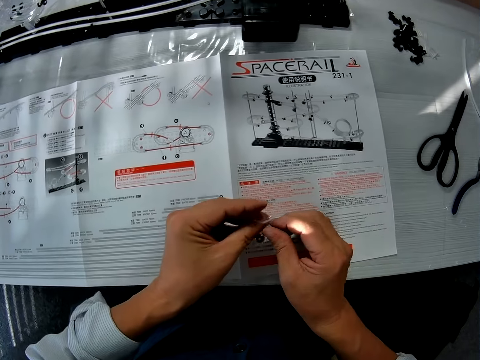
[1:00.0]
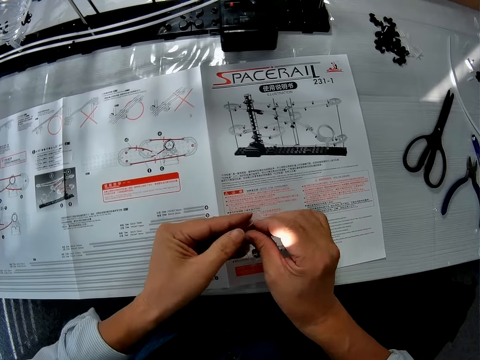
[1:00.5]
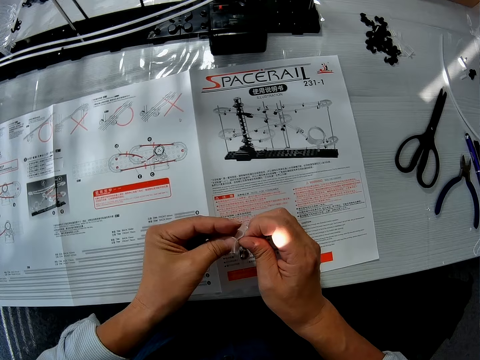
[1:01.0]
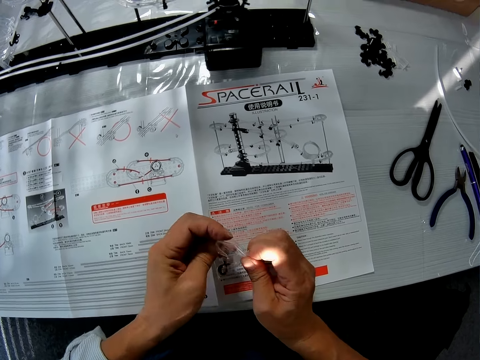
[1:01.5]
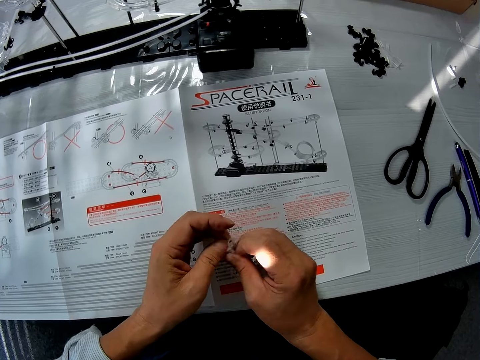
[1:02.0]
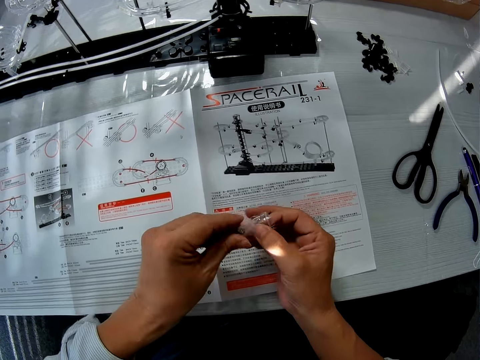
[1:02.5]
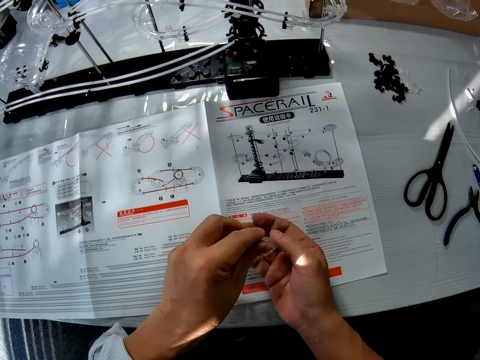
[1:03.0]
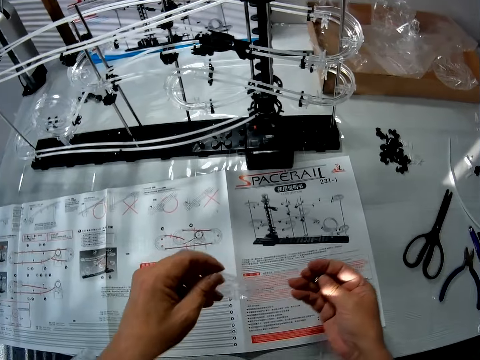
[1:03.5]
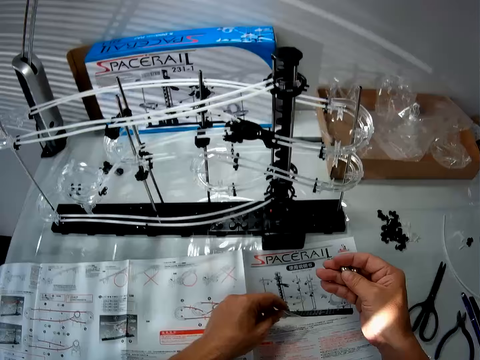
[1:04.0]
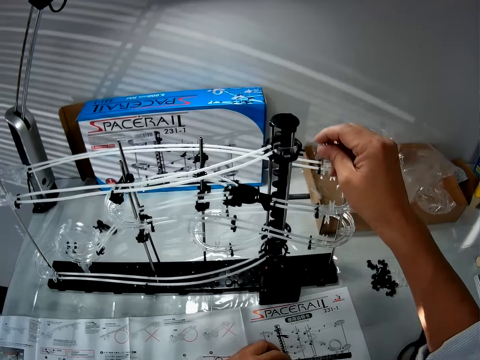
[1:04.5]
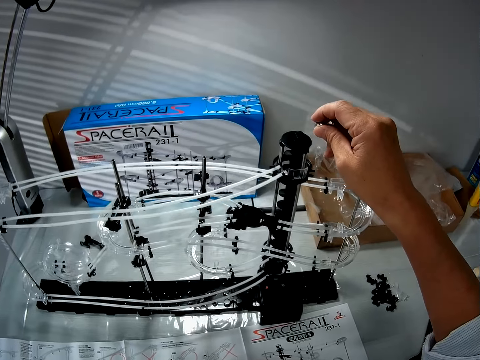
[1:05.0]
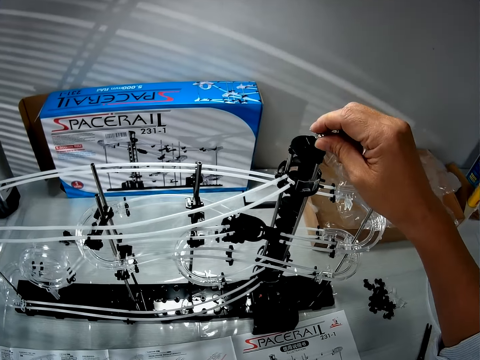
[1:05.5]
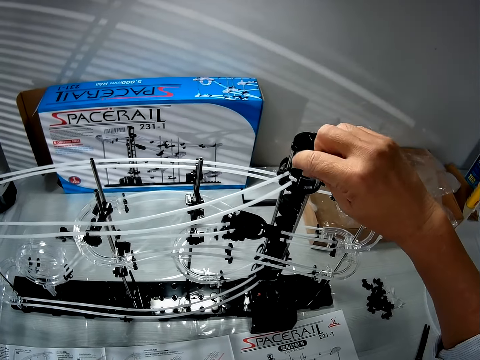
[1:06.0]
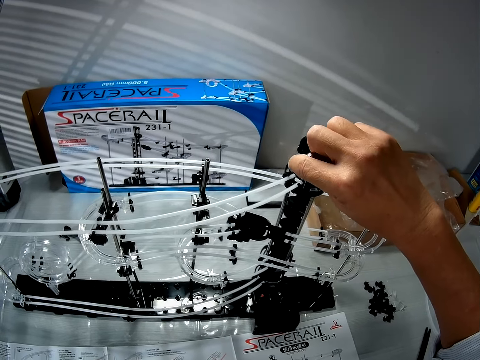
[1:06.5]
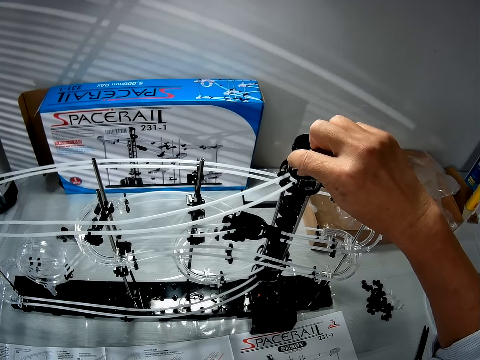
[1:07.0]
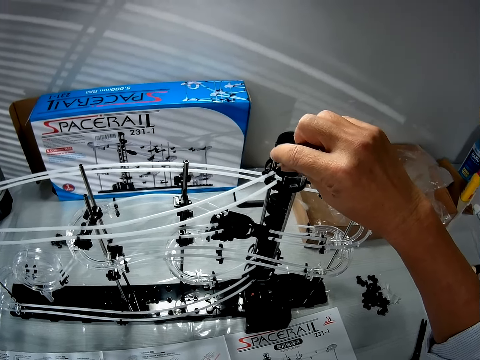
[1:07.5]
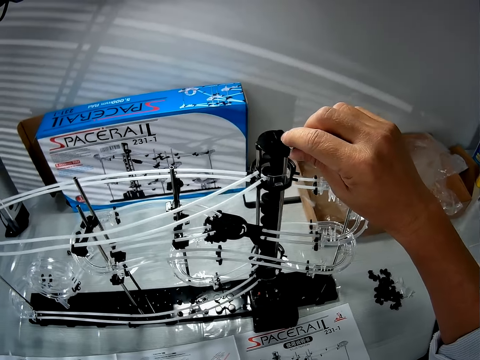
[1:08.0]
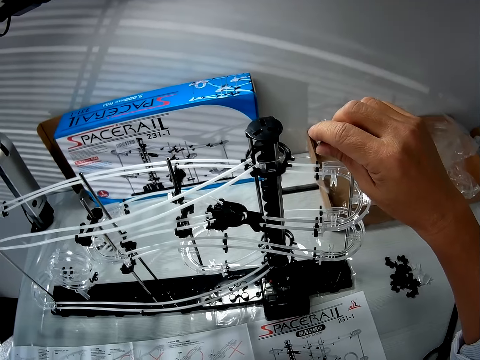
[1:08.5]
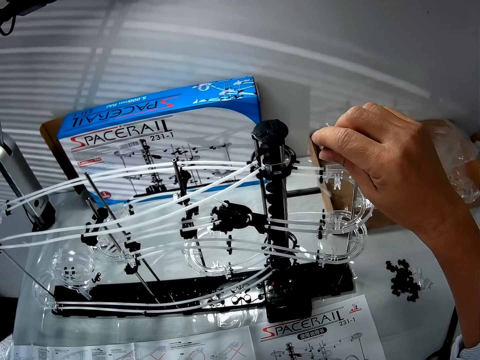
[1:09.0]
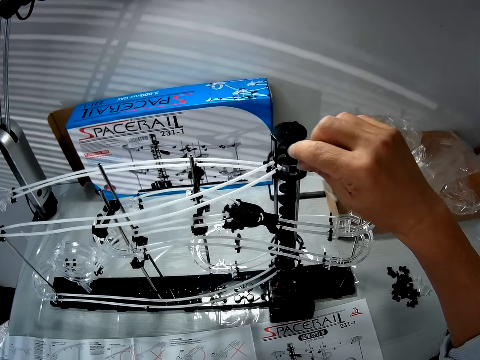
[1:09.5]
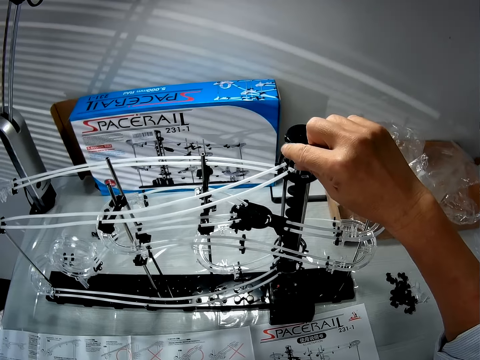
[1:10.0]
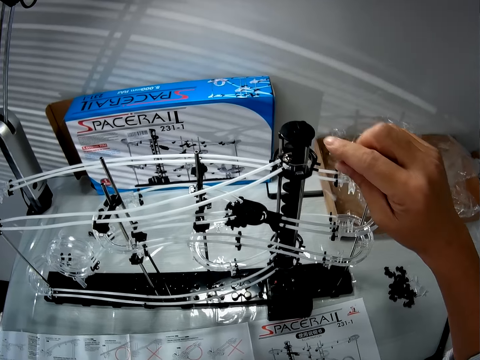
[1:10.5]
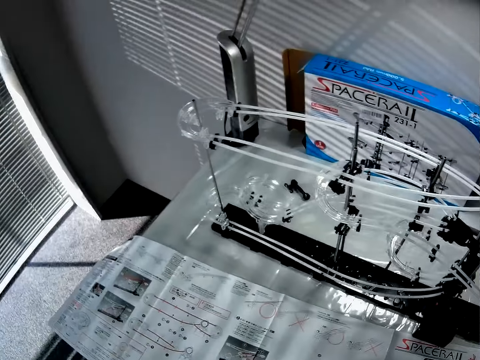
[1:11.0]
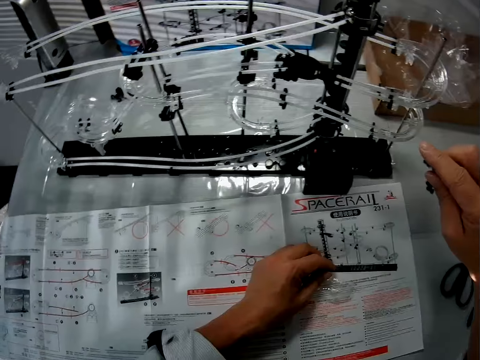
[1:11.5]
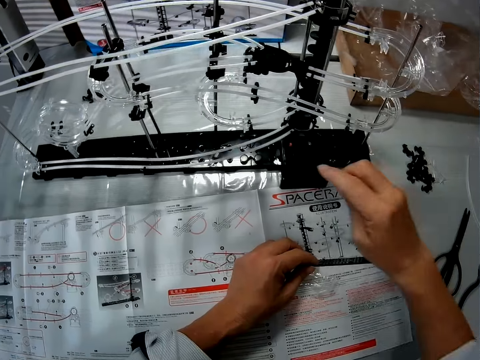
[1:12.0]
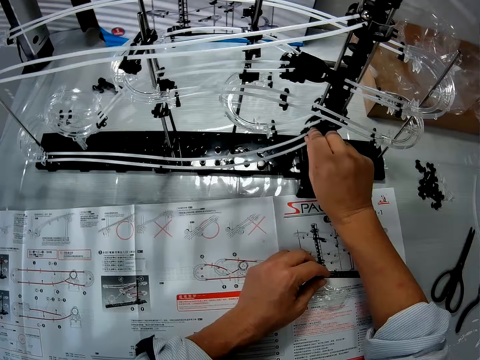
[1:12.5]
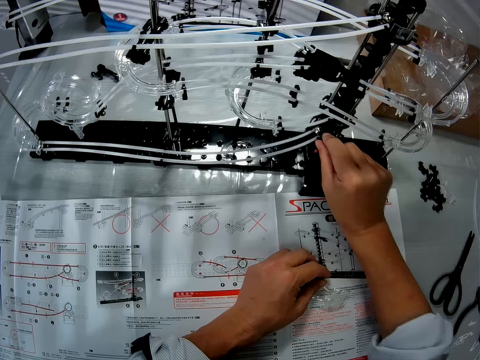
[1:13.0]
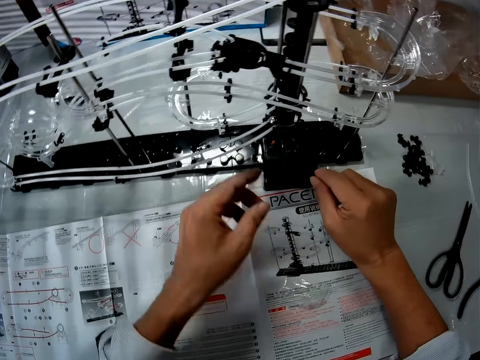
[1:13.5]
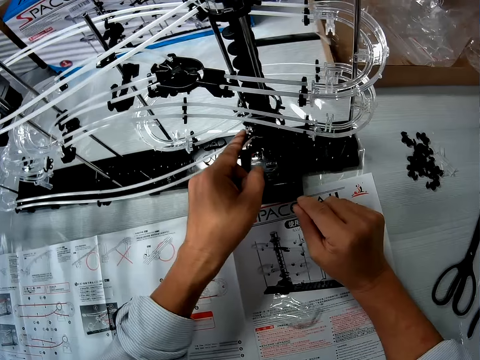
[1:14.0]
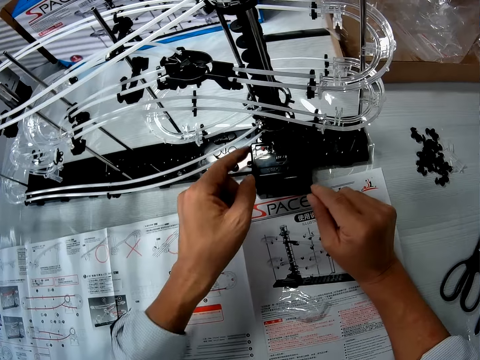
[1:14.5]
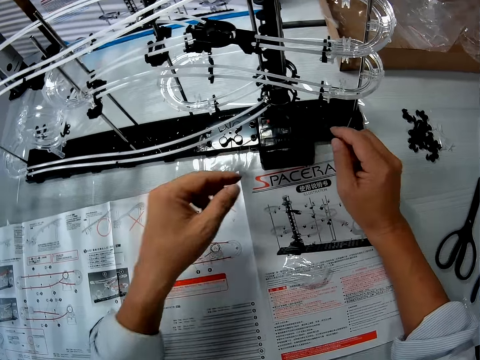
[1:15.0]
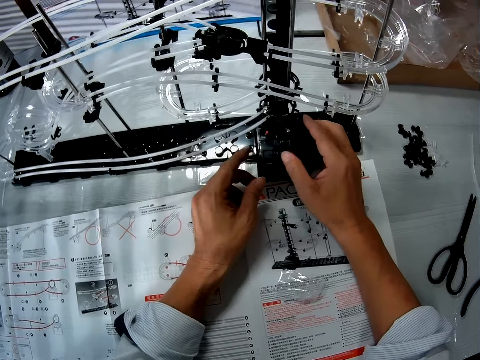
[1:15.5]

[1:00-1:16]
The camera wearer removes a marble ball from the plastic bag. They put the packaging plastic bag on the table. They put the marble ball on the space rail. They place a ball at the top of the roller coaster toy. They place a ball at the bottom of the roller coaster toy. They touch the marble ball.

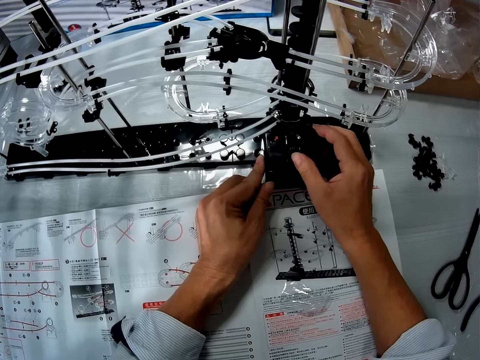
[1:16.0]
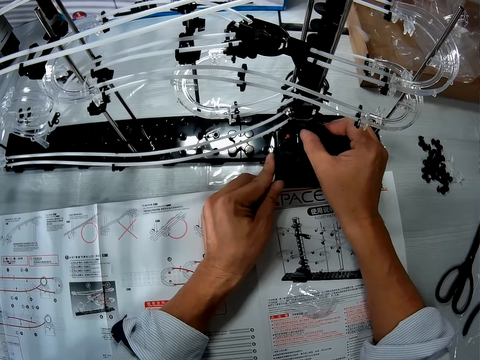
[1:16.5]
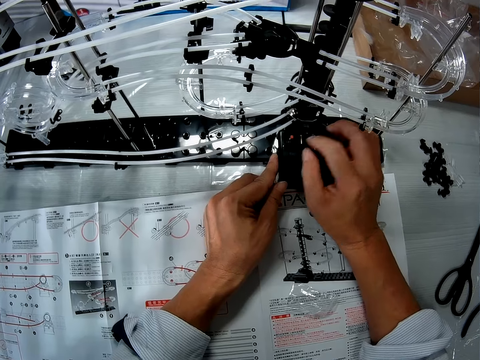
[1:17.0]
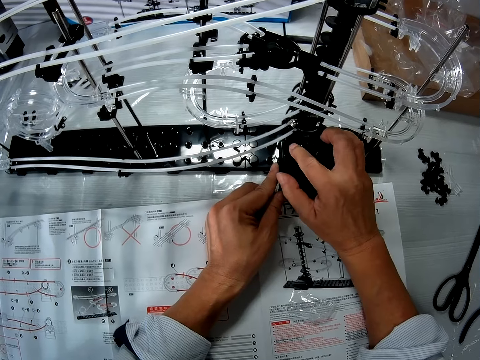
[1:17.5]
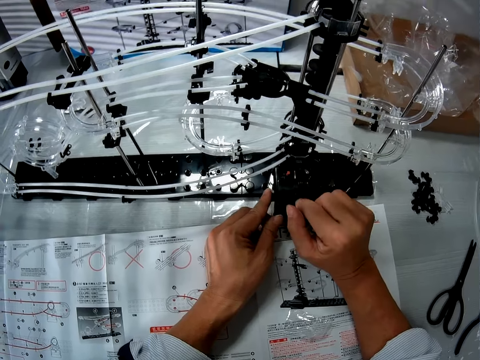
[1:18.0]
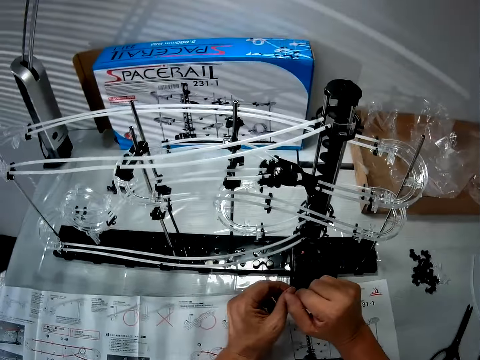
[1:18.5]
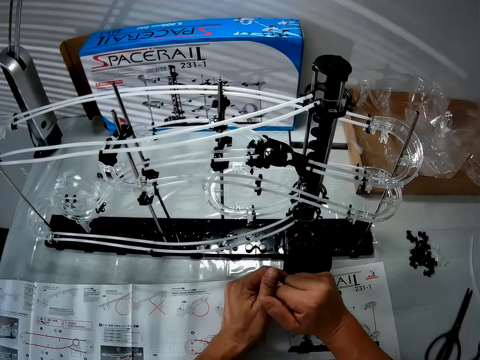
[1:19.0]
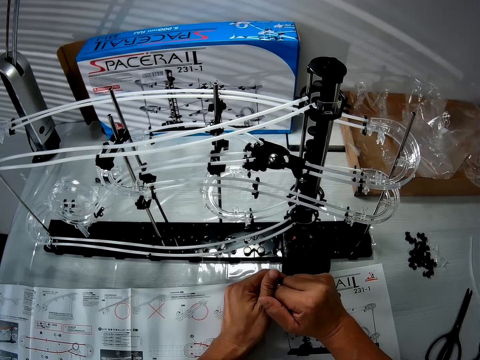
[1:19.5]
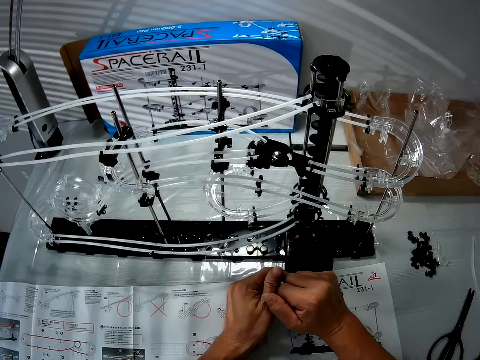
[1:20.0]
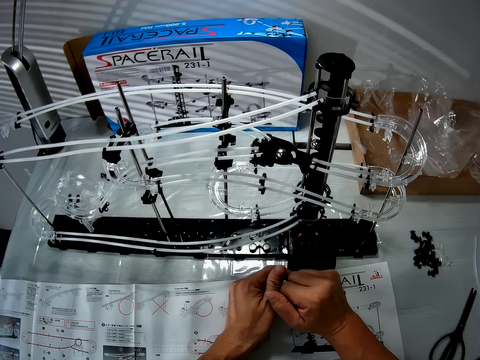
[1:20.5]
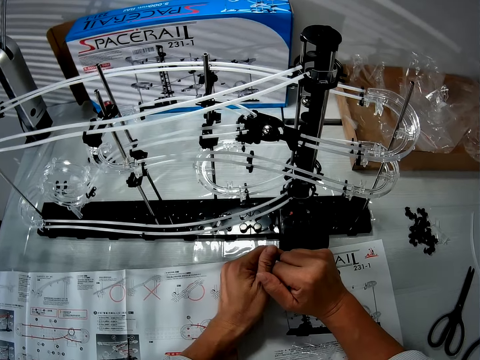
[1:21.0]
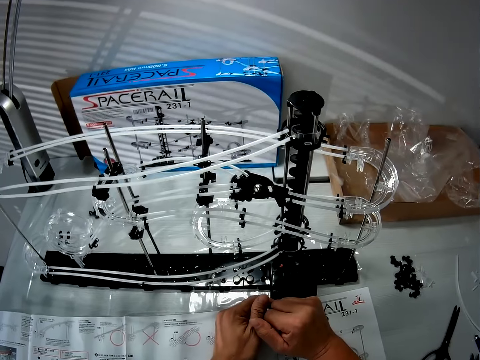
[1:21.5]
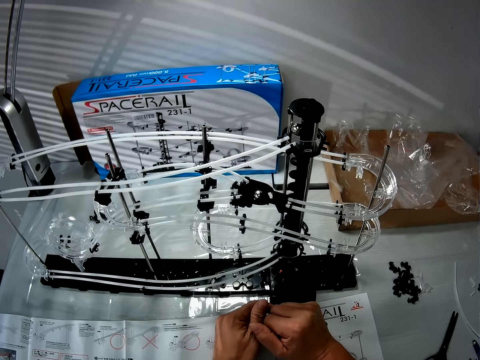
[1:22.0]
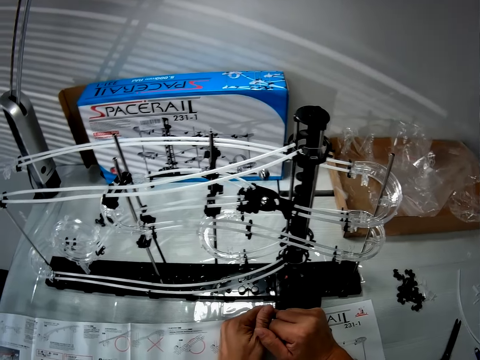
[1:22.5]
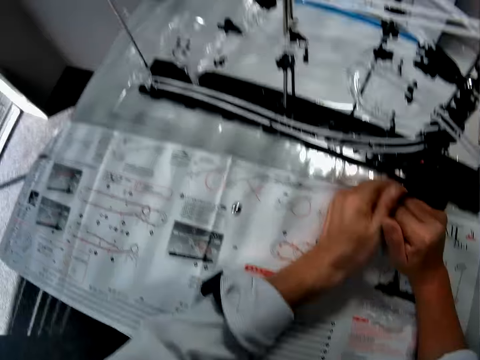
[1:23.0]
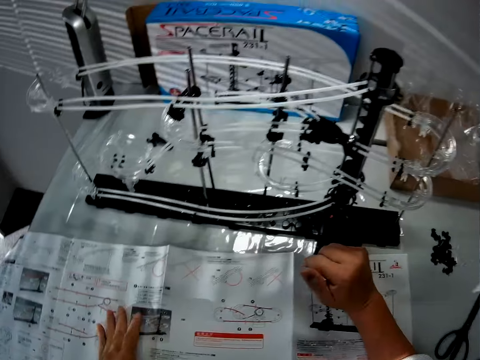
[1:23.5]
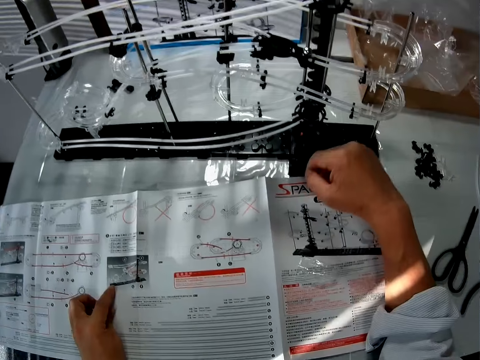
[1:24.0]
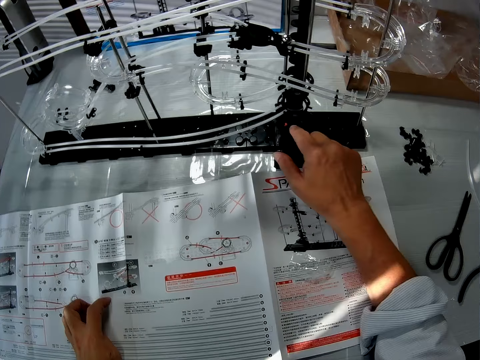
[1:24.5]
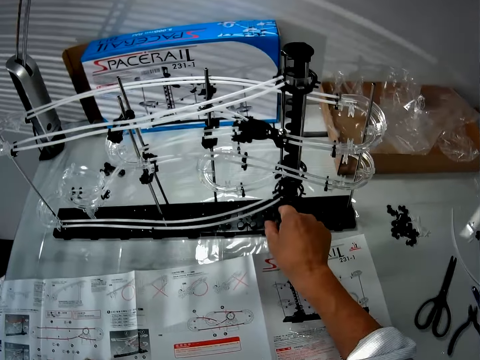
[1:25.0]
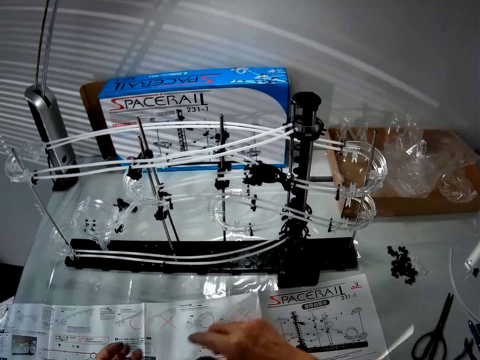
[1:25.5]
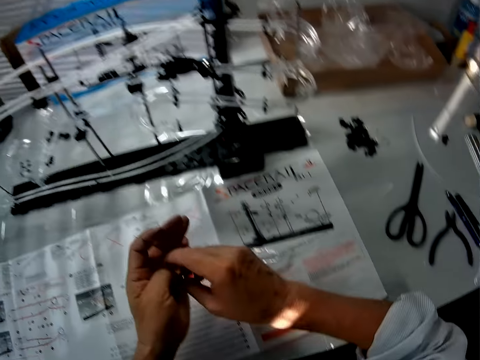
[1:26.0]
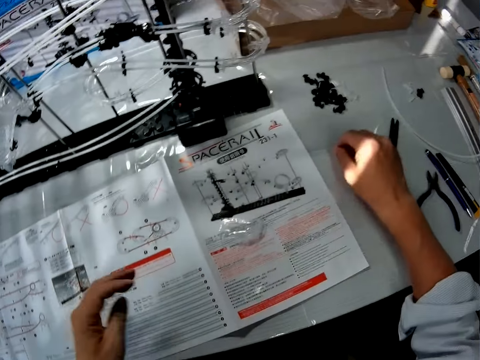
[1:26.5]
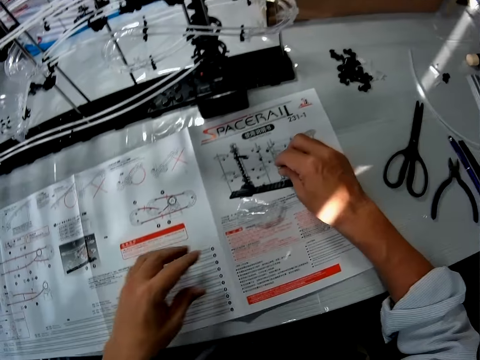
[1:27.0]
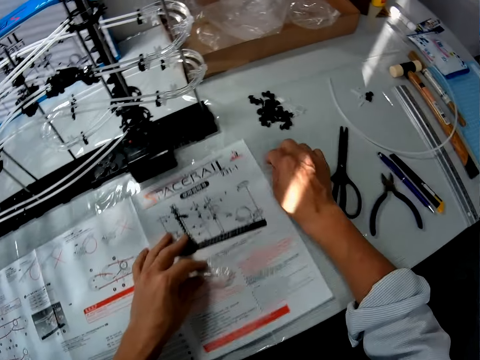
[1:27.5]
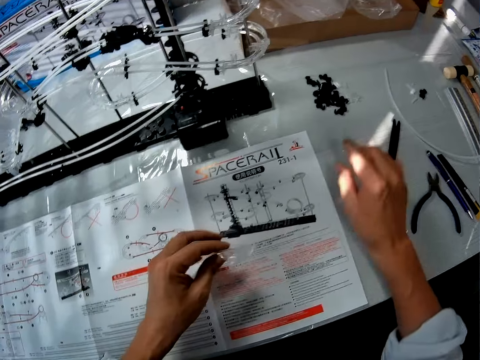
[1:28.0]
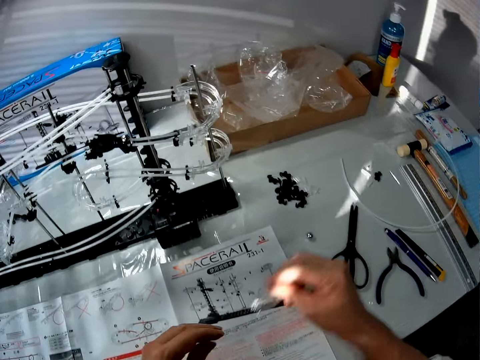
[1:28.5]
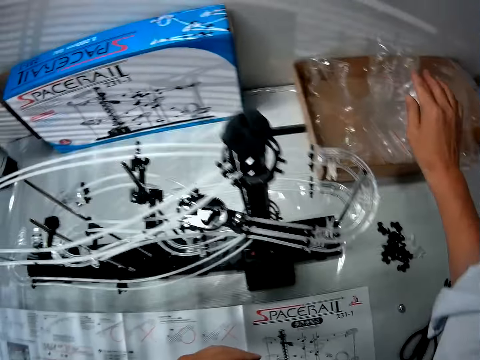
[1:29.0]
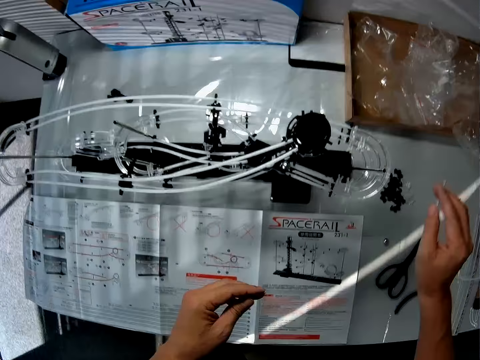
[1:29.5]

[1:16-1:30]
The camera wearer holds the space rail. They switch the space rail on. They remove a hand from the space rail. They remove another hand from the space rail. They catch the ball on the table. They pick up the marble ball. They switch the space rail off. They pick up the marble ball with the other hand. They place the ball on the table. They move the manual. They pick up the packaging plastic bag. They pick up the packaging plastic bag with the other hand. They put a wrapping nylon in the box.
